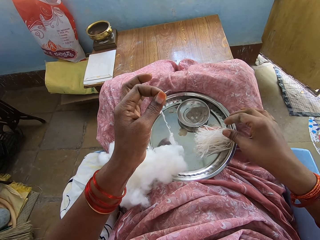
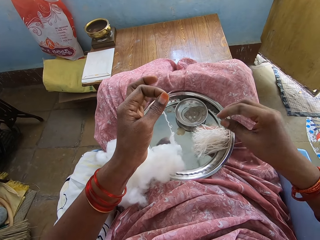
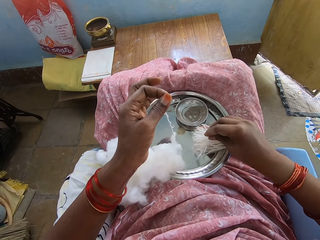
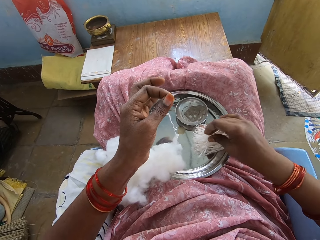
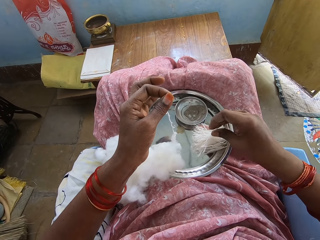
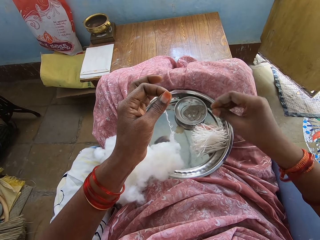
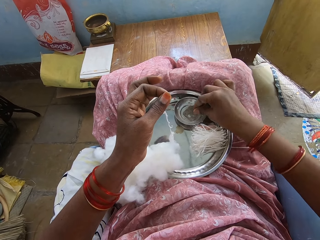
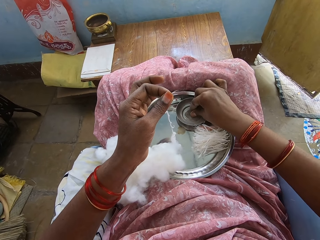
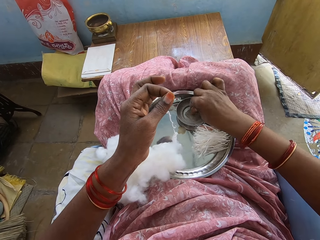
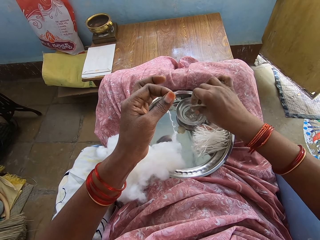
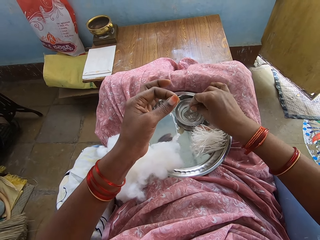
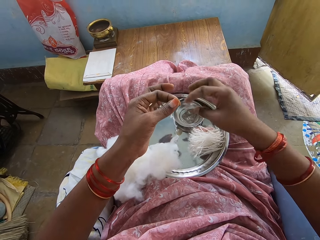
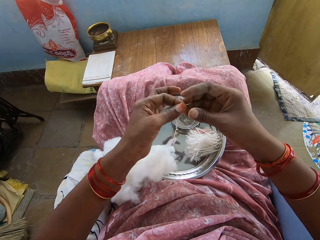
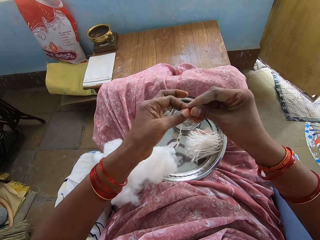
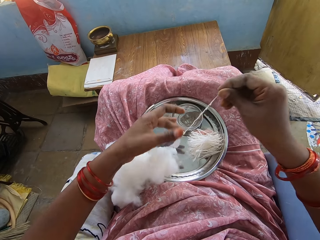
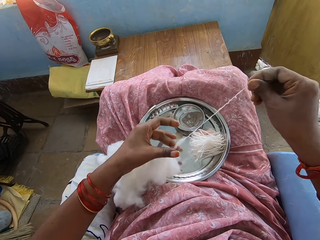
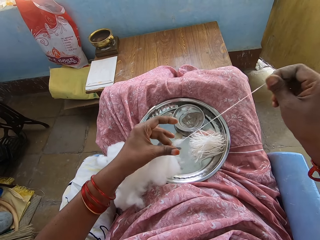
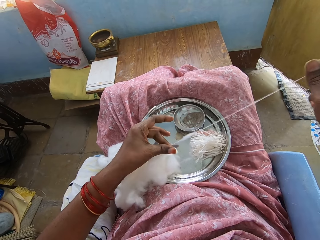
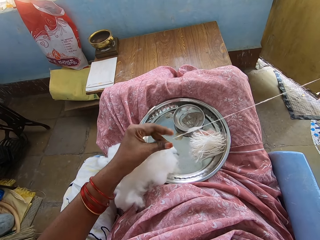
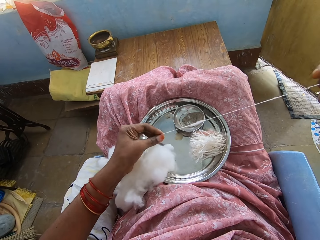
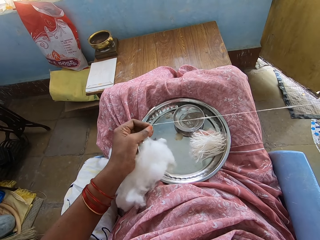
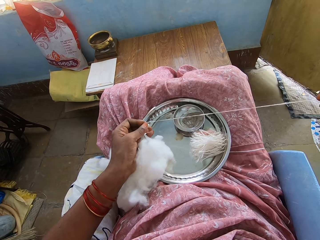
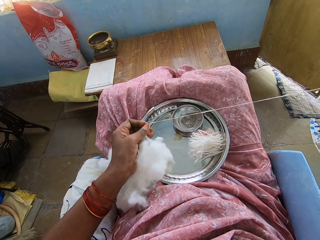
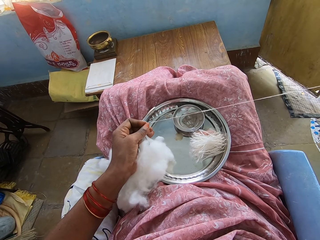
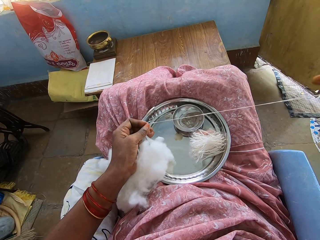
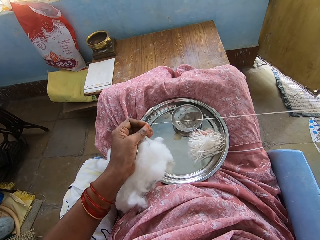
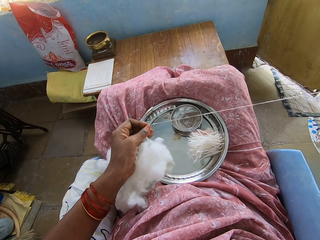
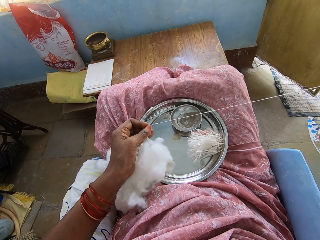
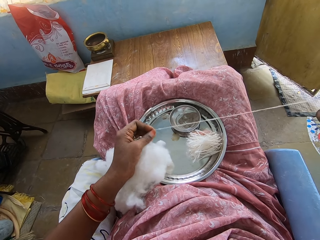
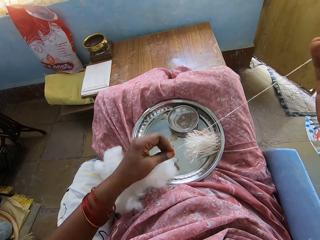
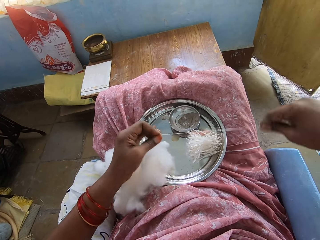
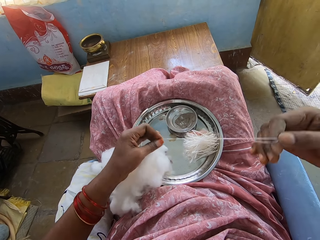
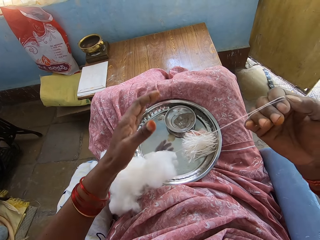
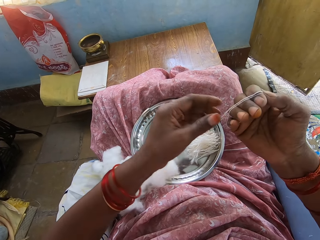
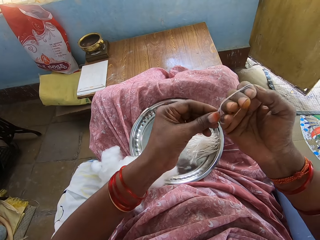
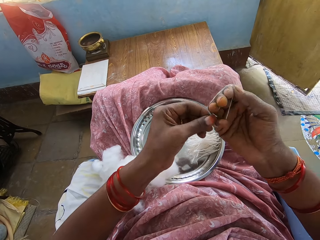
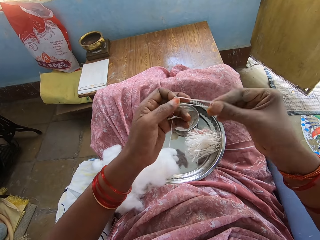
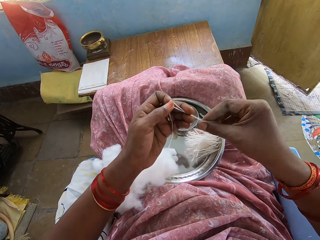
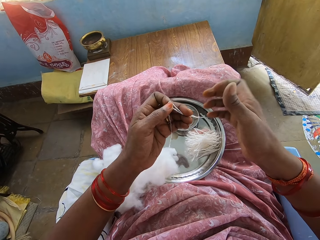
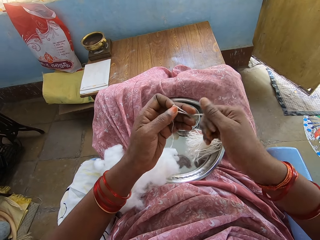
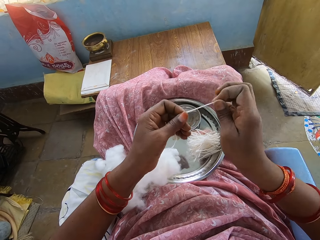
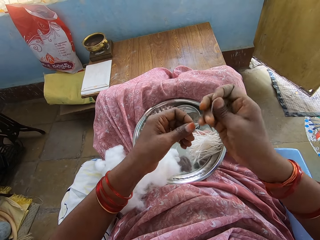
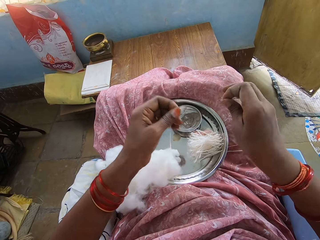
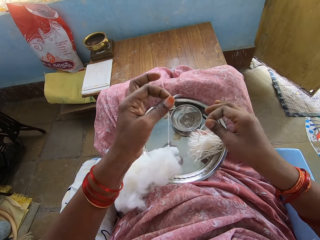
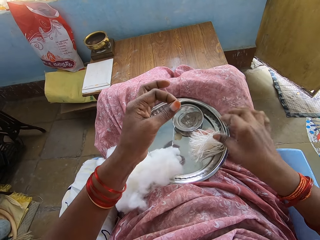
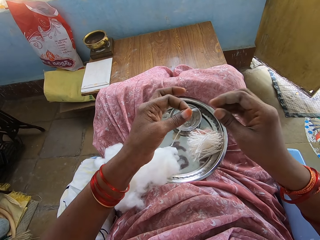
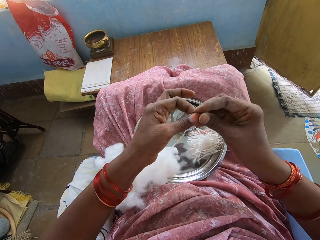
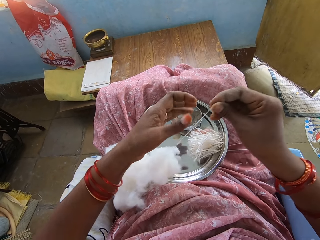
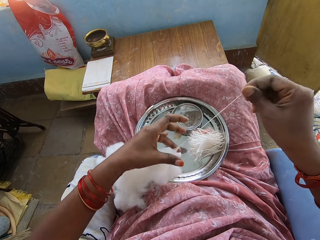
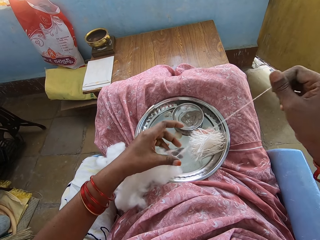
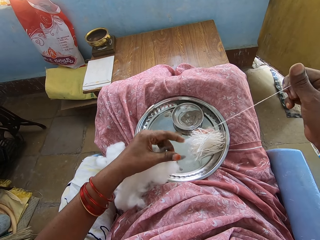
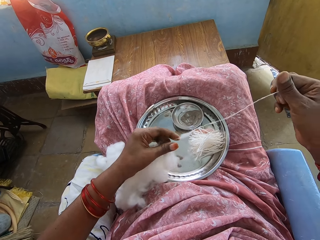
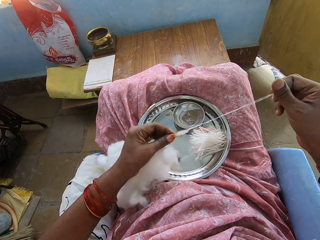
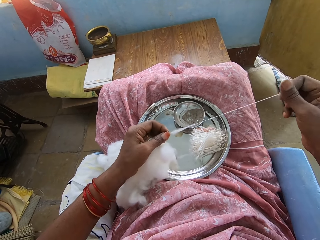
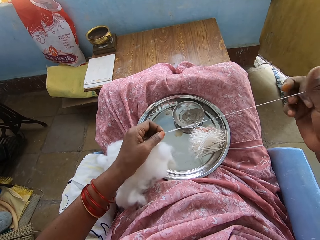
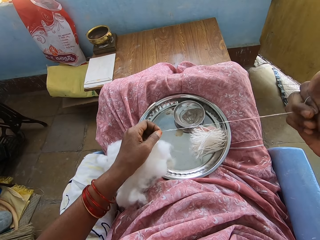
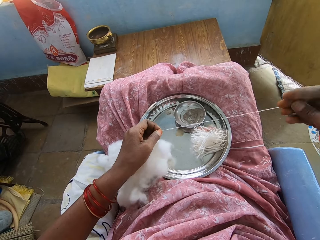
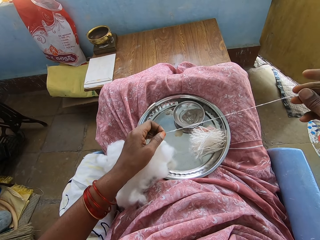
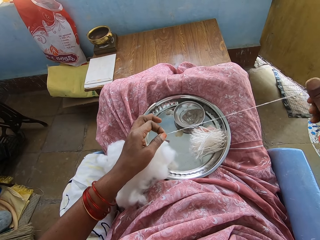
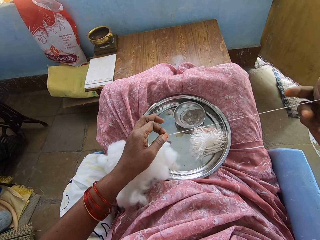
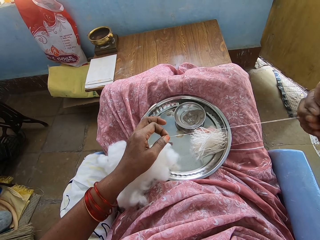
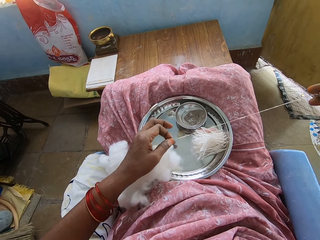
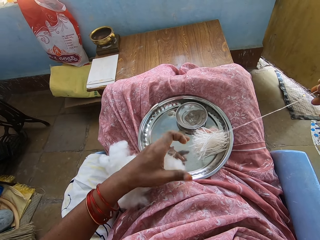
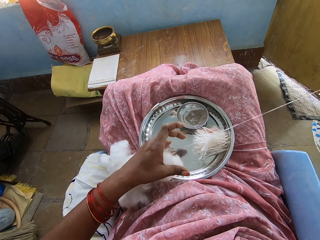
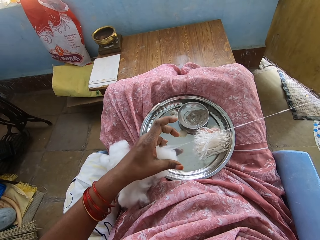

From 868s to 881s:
The camera wearer puts the cotton in the tray. They dip the hand in a liquid. They pick powder from the bowl. They spin the cotton with the hand. They pull the cotton. They roll the cotton around the hand. They remove the cotton from the hand. They cut the cotton. They put the cotton in the tray. They spin the cotton with the hand. They pull the cotton.

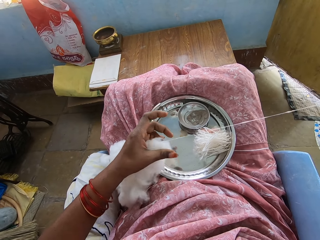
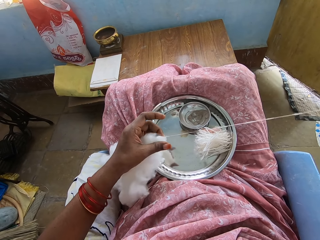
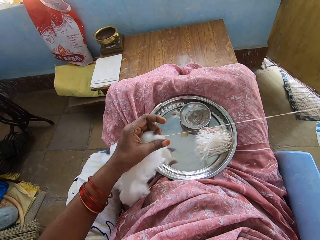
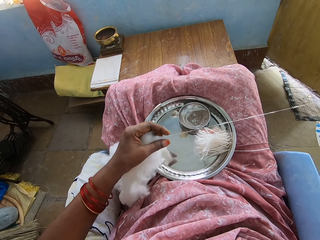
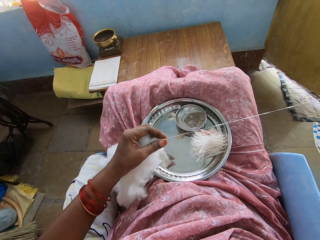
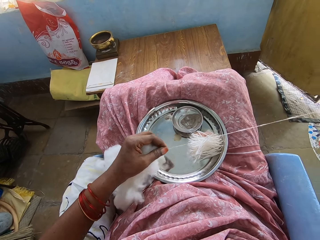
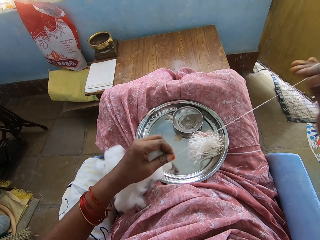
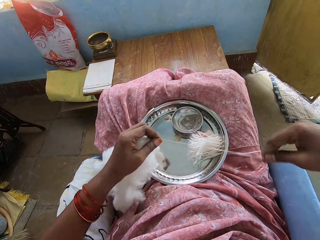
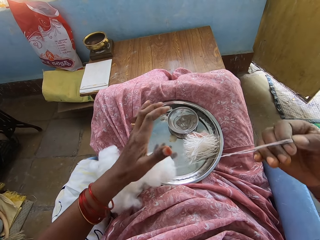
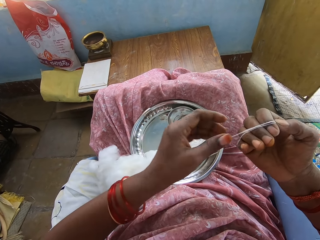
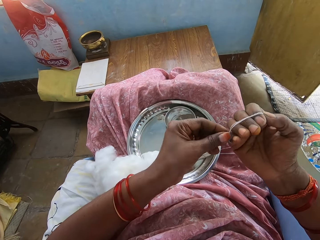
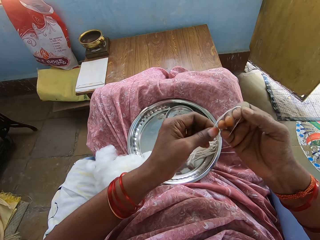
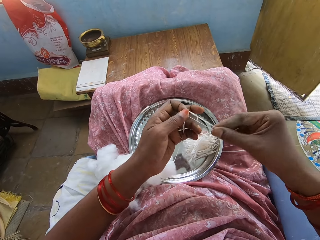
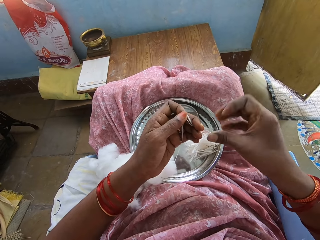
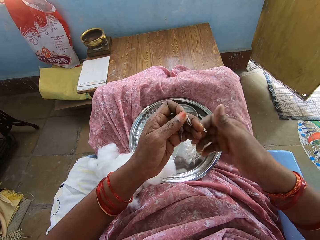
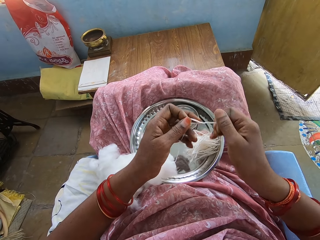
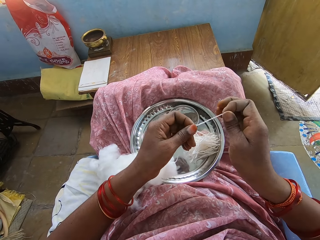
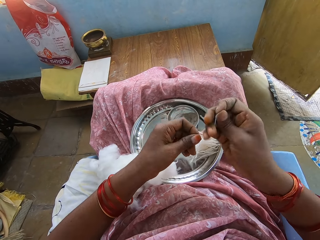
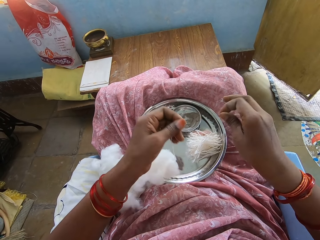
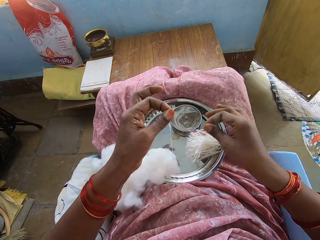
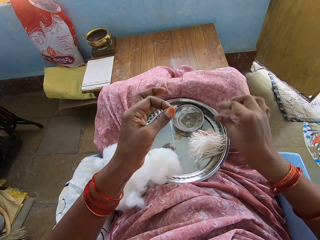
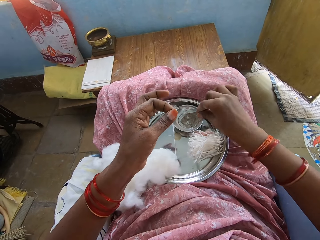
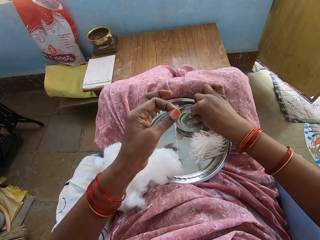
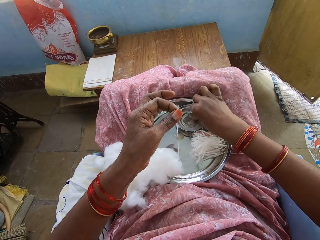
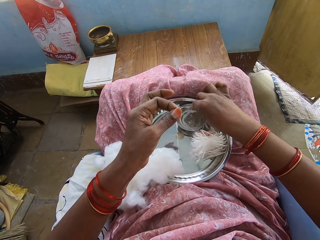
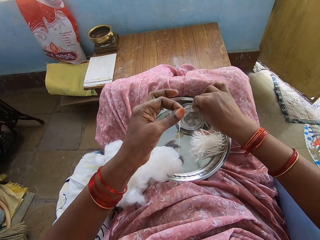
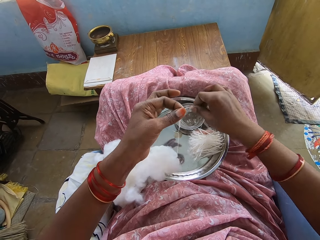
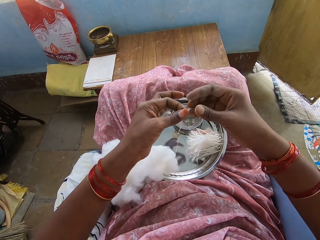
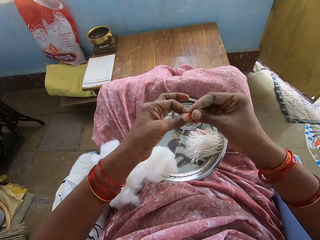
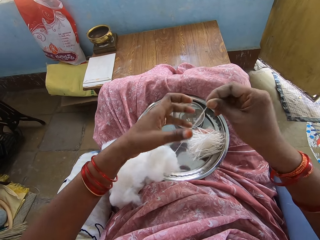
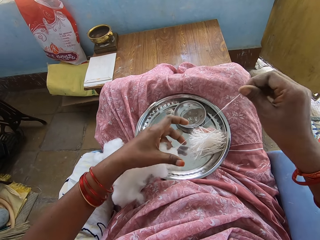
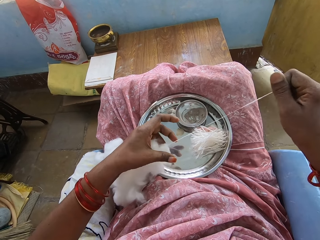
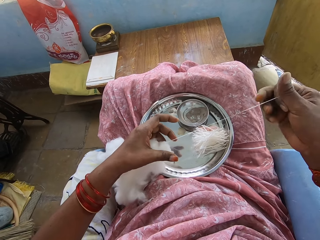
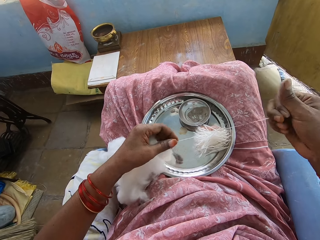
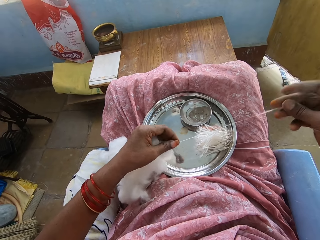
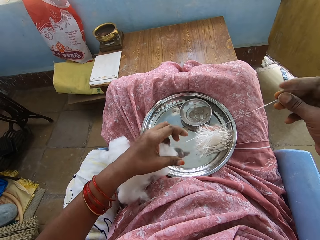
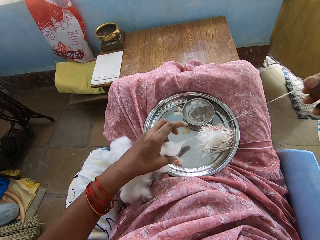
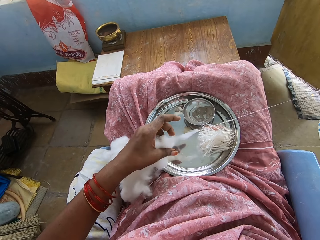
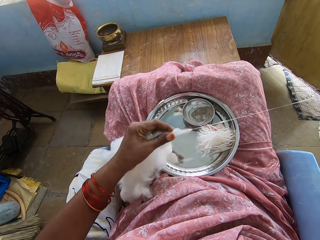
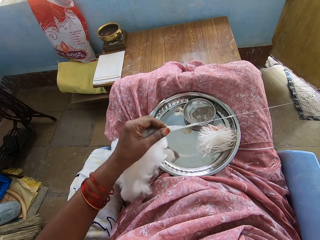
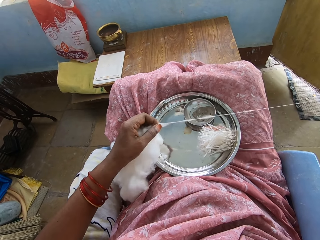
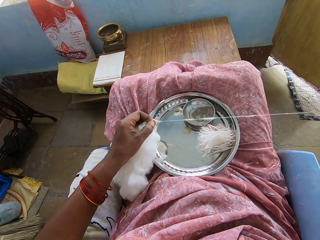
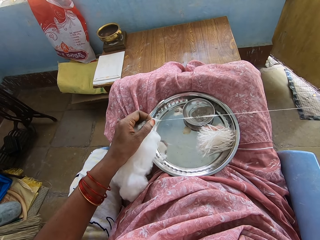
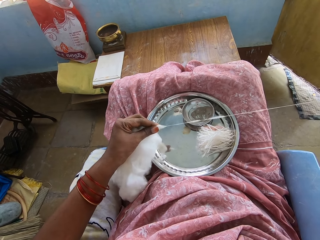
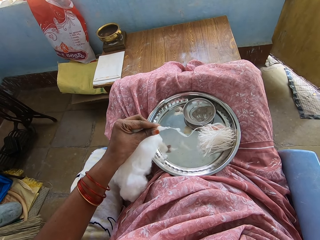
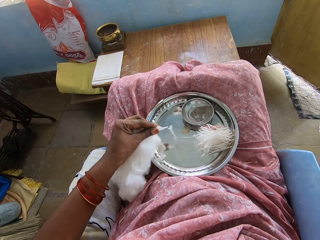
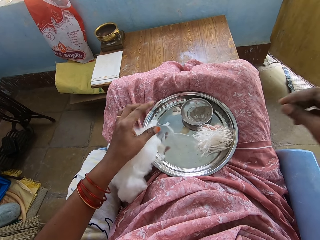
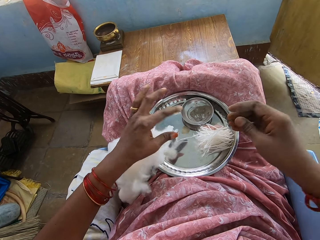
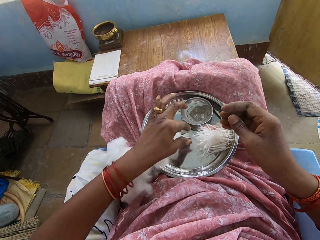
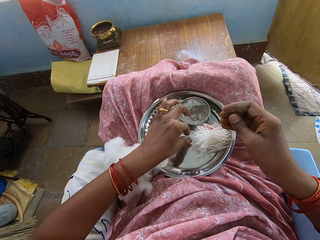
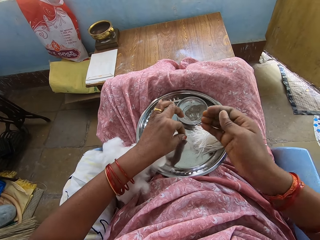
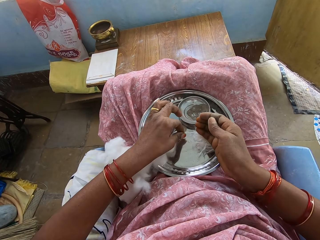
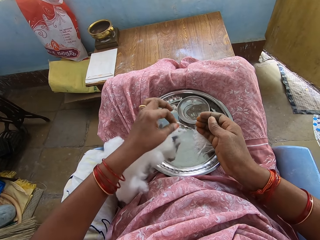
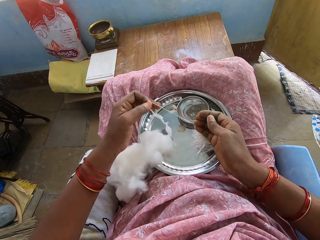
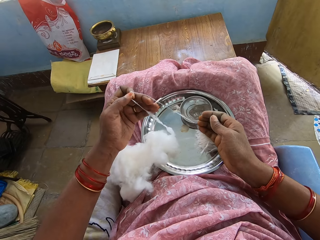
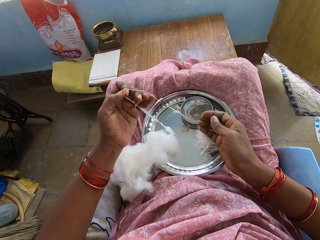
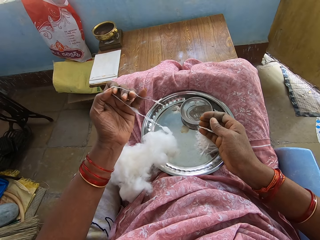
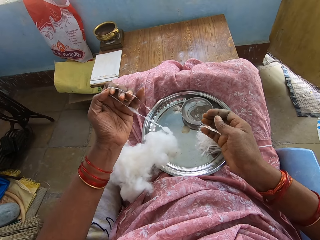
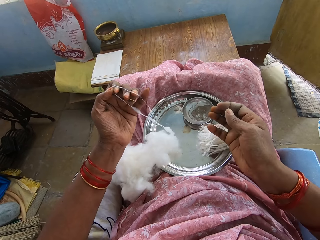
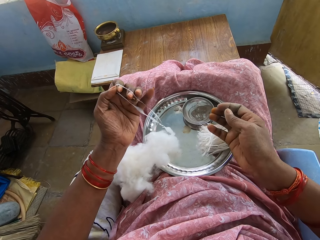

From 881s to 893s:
The camera wearer rolls the cotton around the hand. They remove the cotton from the hand. They cut the cotton. They put the cotton in the tray. They dip the hand in a liquid. They pick powder from the bowl. They spin the cotton with the hand. They pull the cotton. They pick the cotton from the tray.
